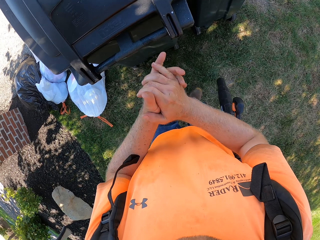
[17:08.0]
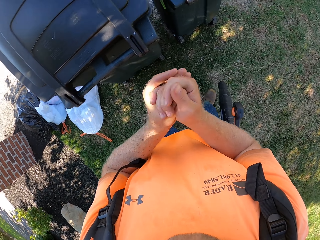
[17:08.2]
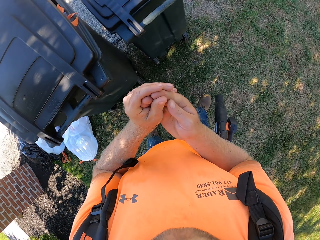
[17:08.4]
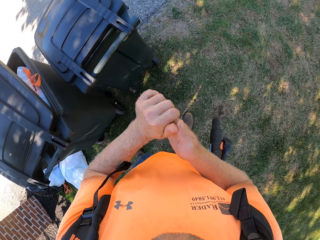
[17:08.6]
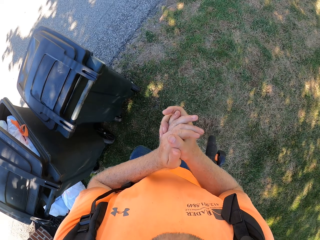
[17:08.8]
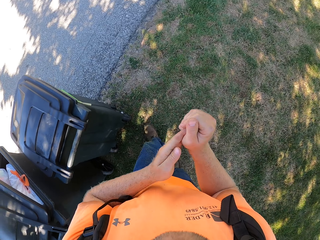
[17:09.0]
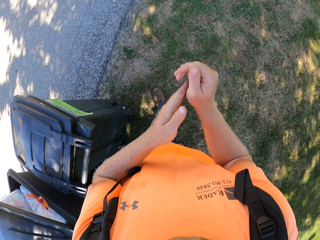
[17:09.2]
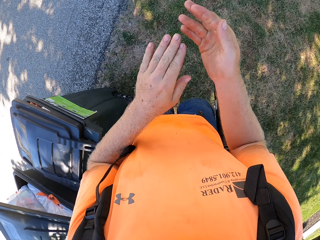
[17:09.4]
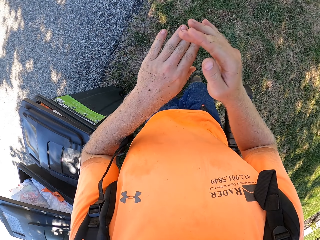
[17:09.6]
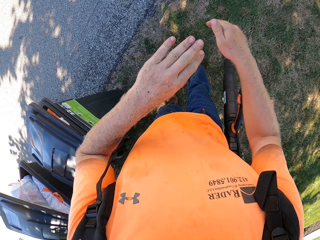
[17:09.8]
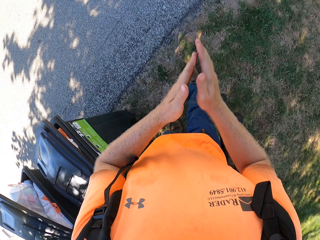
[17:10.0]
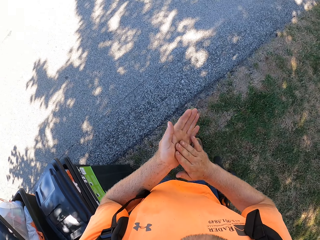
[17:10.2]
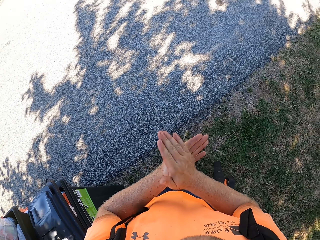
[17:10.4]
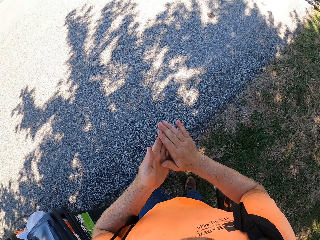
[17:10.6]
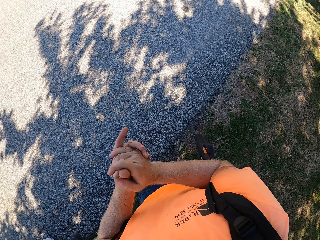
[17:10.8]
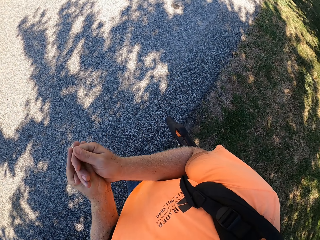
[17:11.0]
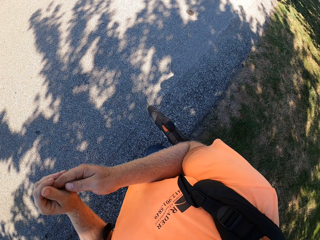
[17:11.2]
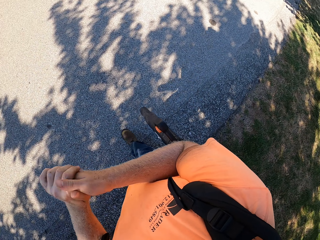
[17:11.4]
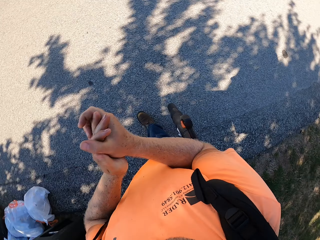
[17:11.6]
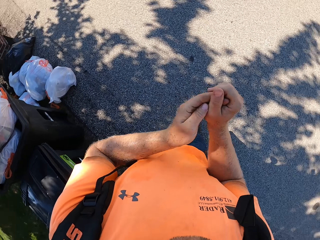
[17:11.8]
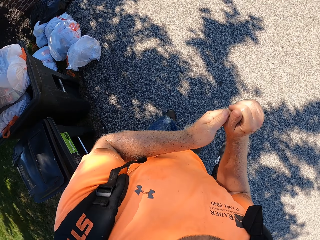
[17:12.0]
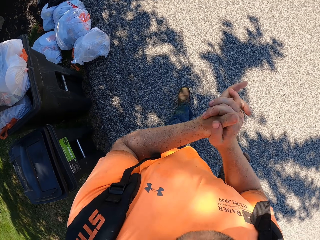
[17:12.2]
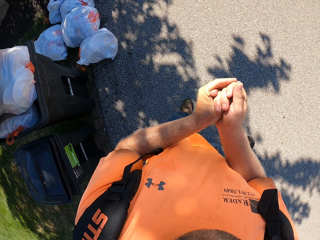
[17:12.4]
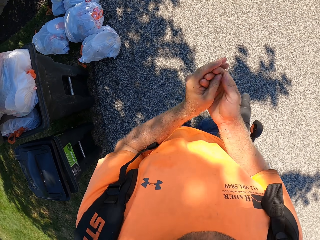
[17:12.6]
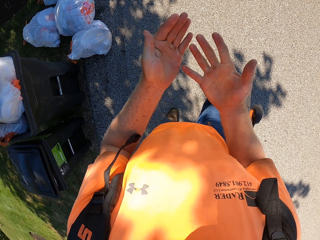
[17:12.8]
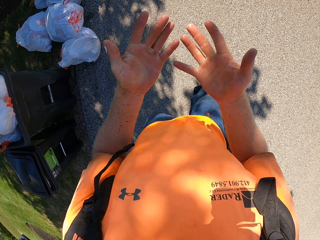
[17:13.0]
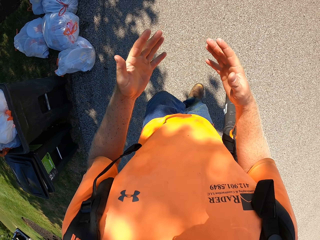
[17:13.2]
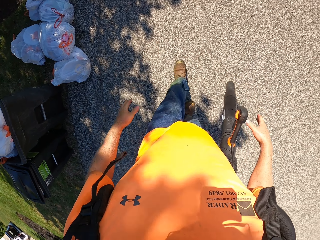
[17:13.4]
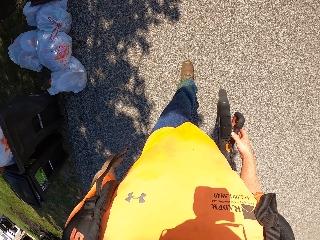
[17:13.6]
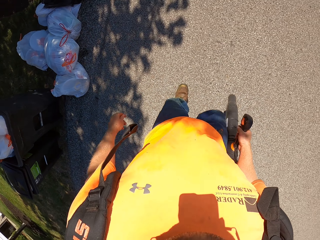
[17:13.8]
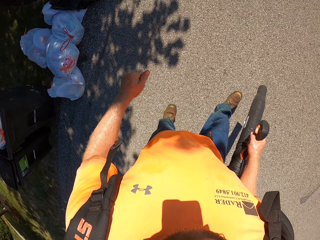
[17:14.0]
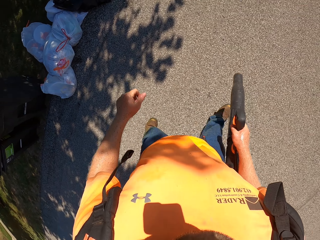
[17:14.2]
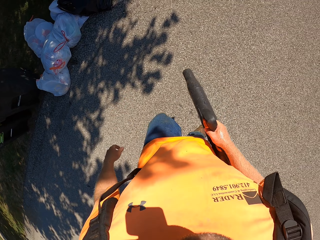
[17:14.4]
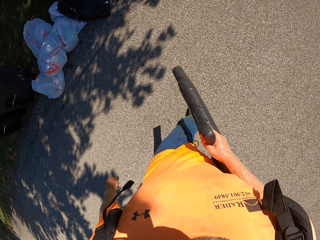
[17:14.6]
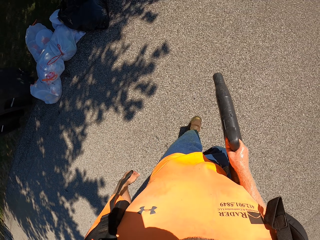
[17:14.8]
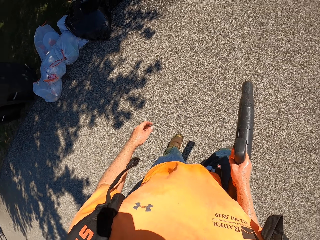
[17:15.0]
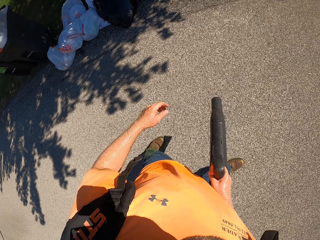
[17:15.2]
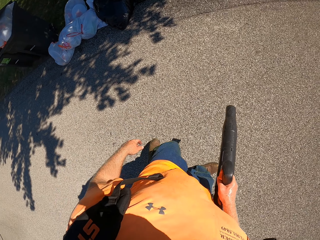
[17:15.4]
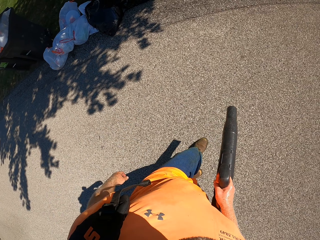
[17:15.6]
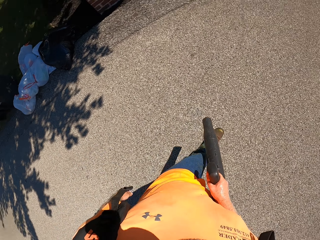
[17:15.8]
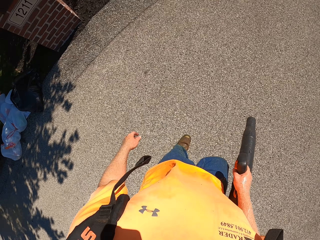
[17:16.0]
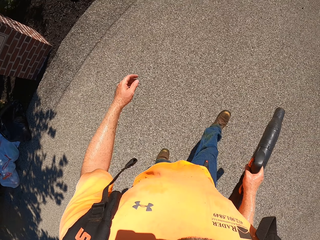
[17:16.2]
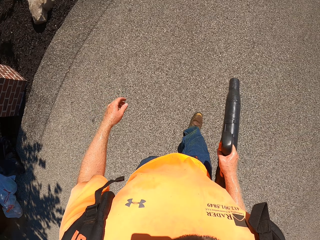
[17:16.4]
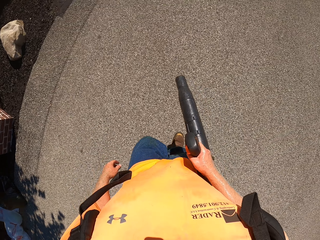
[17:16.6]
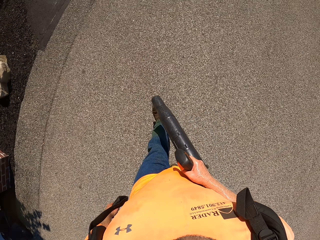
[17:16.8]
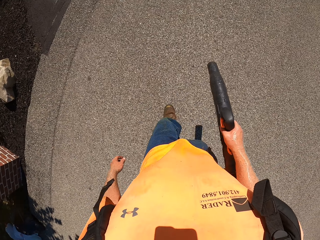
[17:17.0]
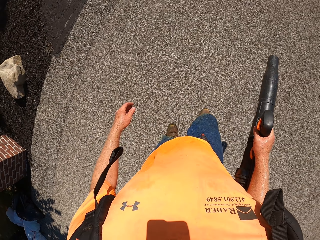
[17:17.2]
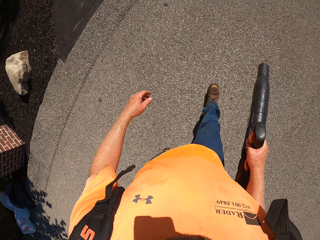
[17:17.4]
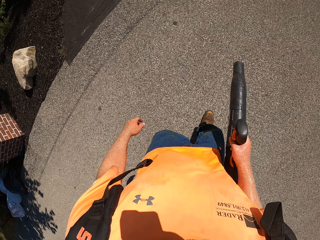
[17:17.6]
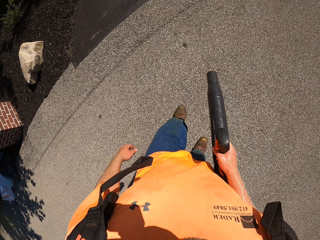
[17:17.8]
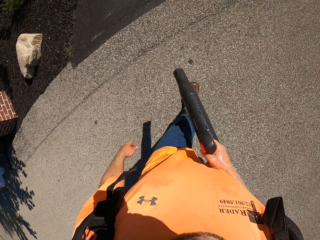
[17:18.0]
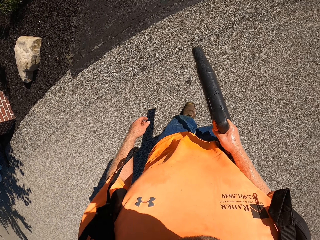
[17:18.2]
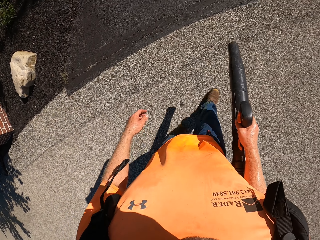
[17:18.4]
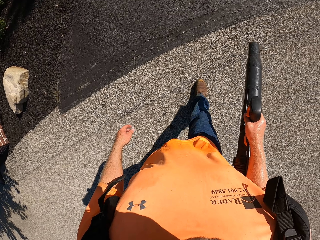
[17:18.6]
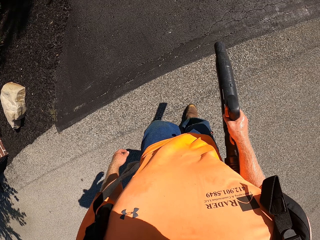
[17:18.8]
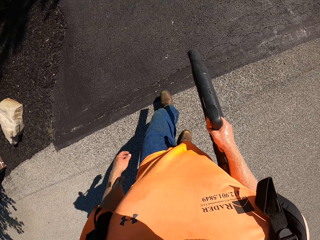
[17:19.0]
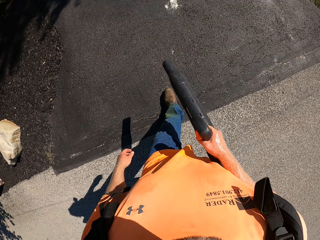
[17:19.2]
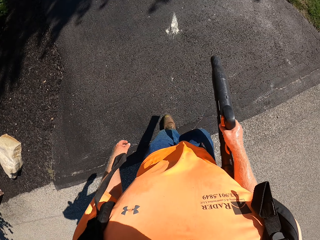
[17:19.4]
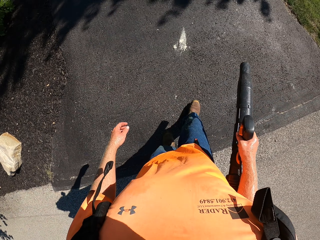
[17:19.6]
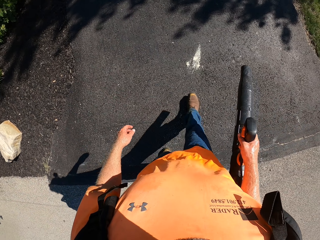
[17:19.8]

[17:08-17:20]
The camera wearer rubs his hands together. He walks on the grass. He walks on the road with the sprayer on his back. He holds the lance of the sprayer with his right hand. He touches something.

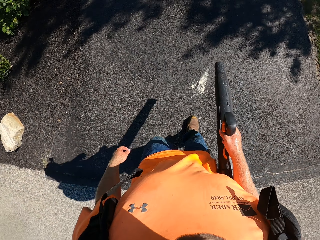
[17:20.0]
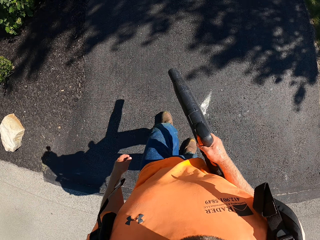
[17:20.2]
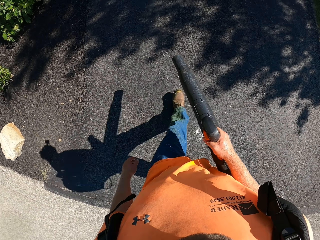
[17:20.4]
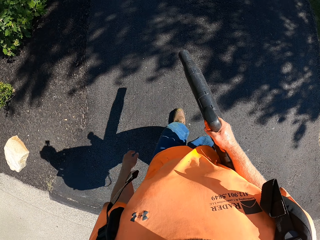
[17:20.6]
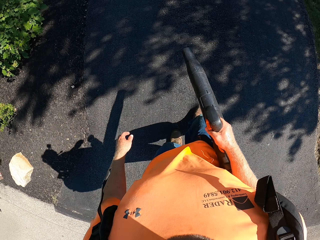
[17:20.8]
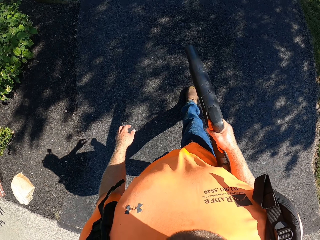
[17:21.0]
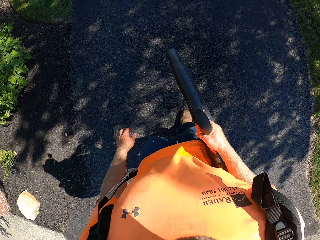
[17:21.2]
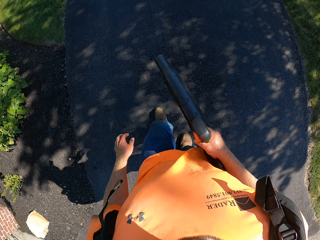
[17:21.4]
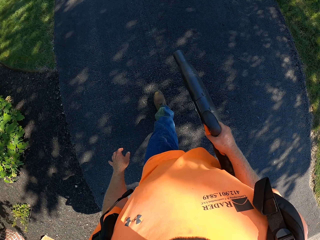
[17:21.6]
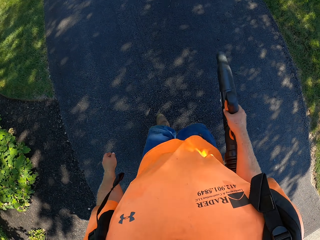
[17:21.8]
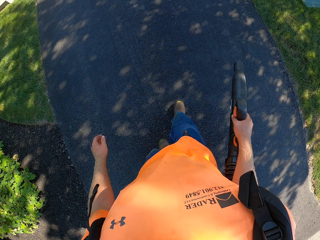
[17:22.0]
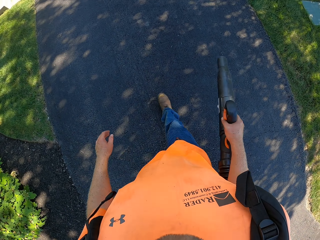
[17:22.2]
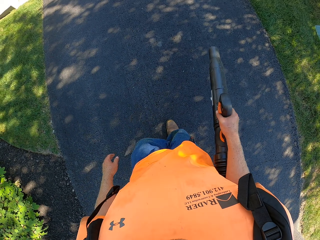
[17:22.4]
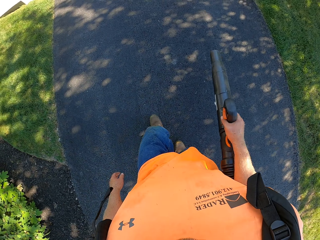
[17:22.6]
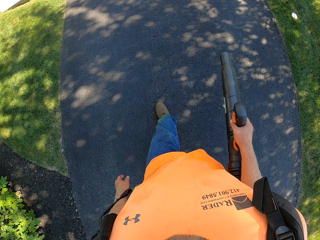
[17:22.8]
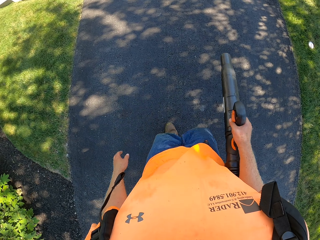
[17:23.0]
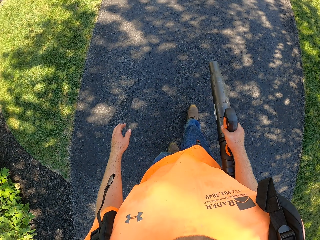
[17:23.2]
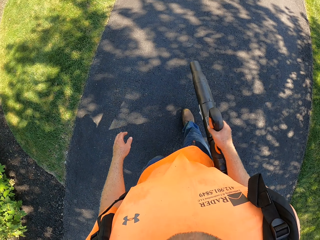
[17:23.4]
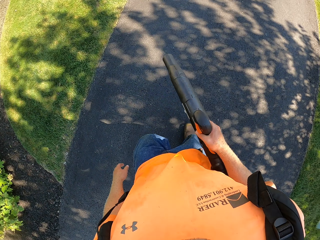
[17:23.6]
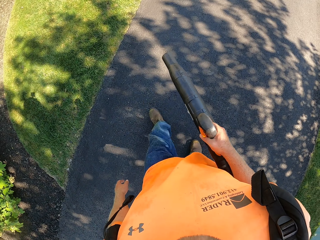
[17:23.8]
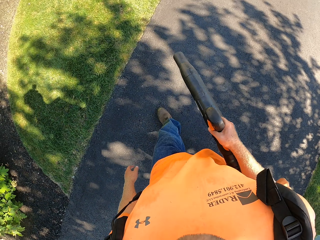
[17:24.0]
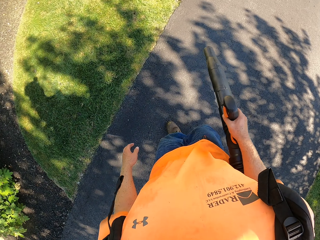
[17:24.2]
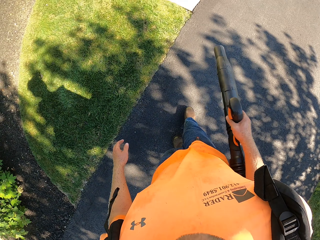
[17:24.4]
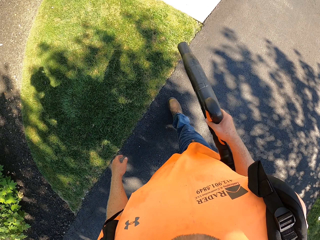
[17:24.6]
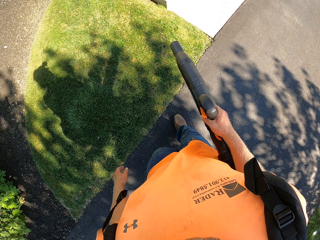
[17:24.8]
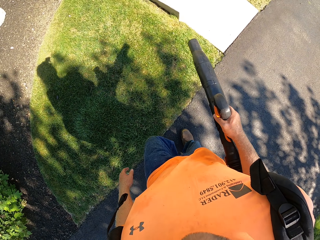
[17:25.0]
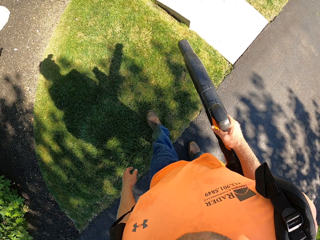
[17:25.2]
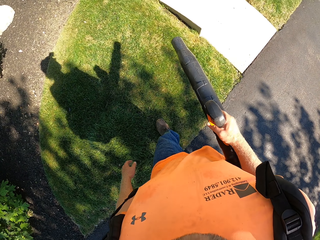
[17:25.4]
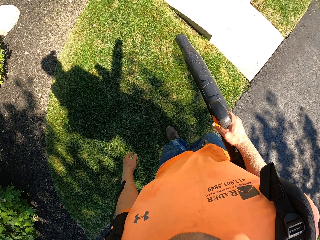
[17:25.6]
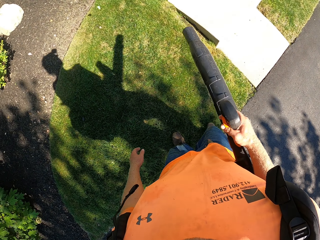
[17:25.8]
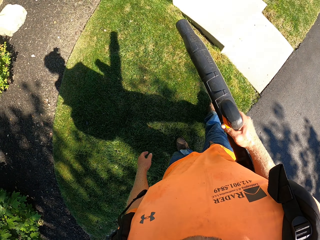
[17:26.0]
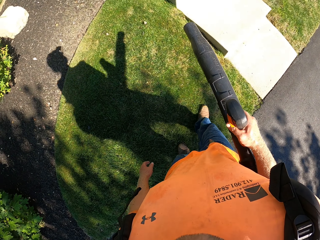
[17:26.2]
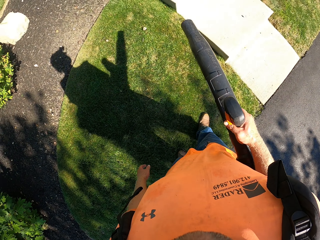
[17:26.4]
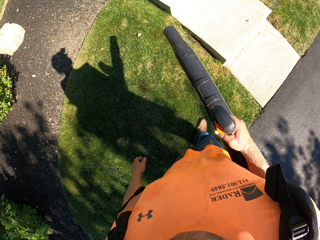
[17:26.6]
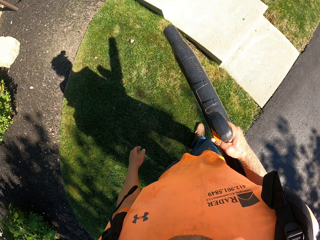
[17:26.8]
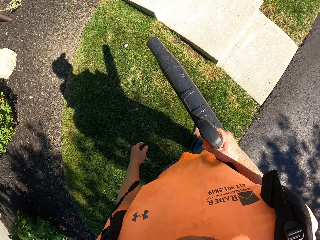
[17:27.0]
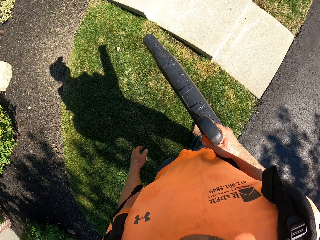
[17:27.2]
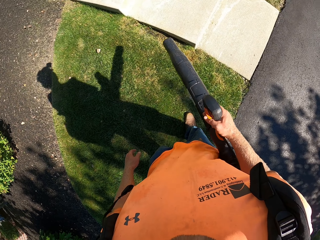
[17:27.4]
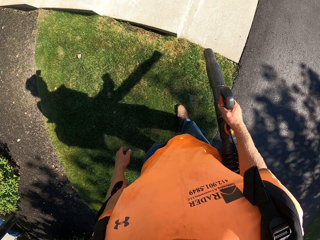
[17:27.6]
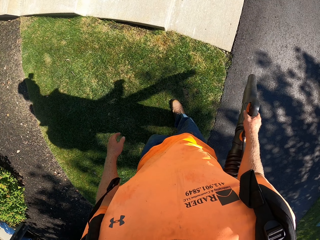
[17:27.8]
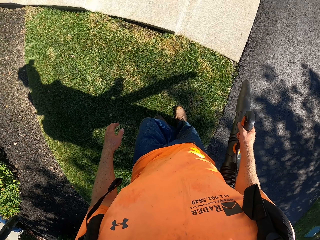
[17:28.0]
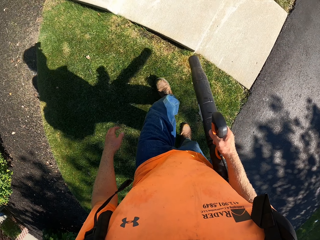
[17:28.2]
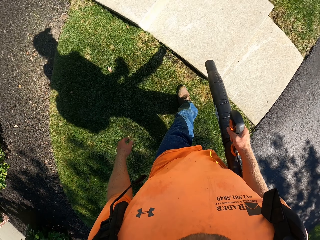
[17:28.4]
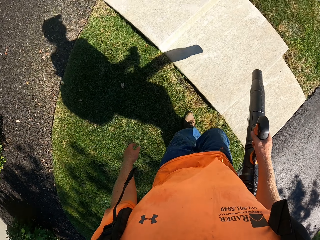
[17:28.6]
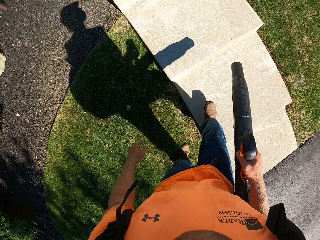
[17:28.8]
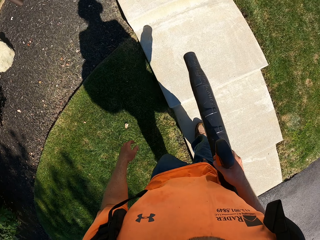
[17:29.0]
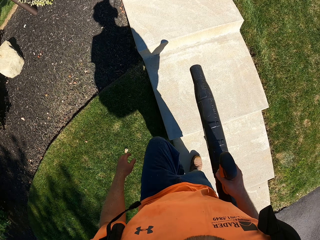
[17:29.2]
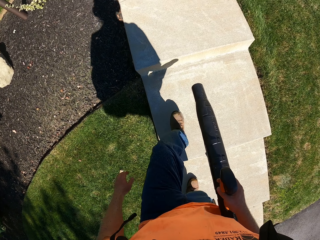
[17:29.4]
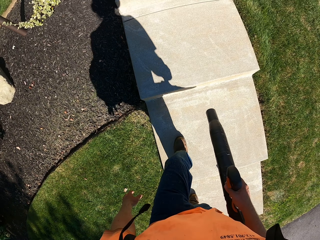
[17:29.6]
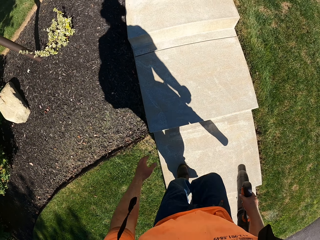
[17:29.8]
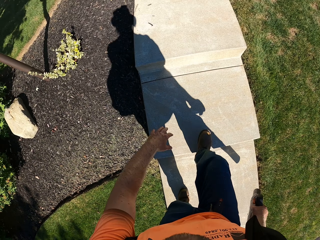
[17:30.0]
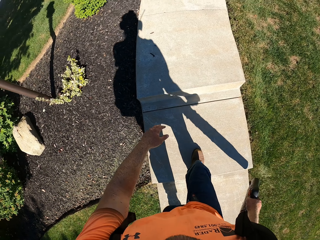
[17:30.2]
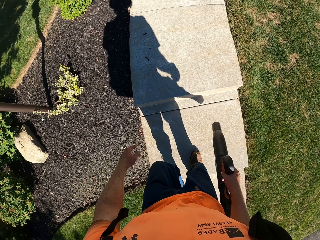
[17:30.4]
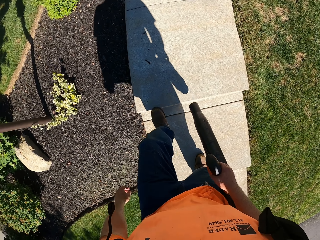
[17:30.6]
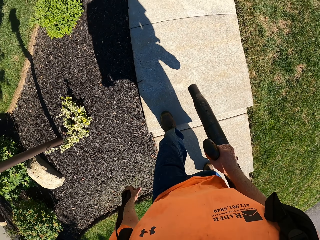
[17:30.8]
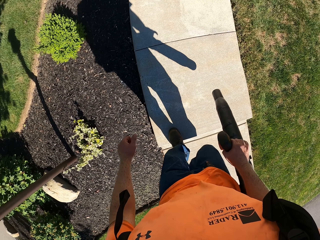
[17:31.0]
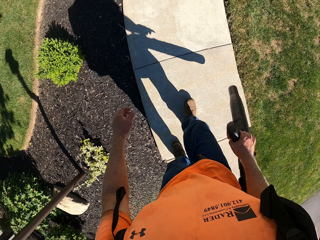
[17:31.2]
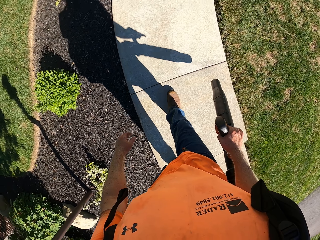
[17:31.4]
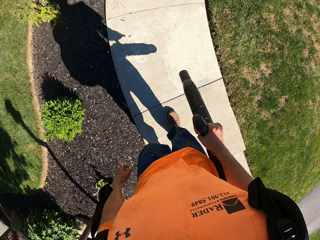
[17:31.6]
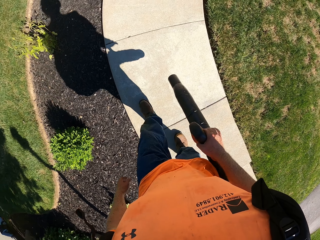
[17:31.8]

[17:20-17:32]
The camera wearer walks on the grass. They climb the stairs. They walk on a concrete road.
